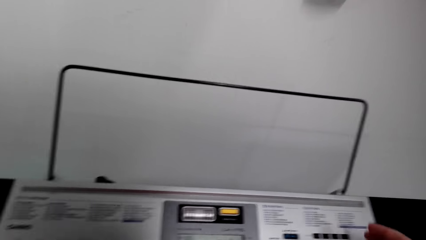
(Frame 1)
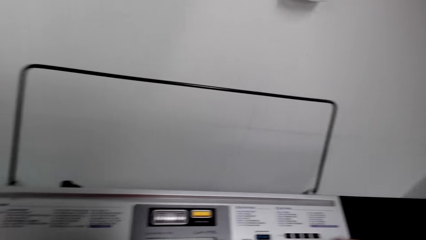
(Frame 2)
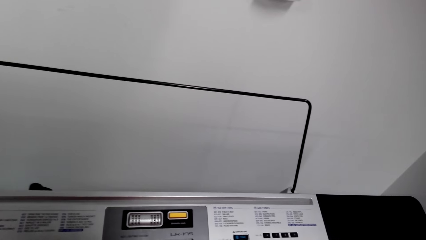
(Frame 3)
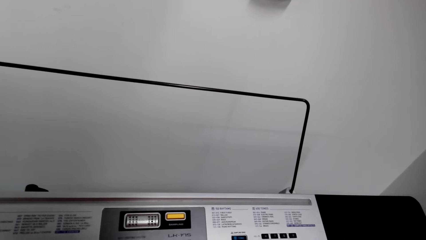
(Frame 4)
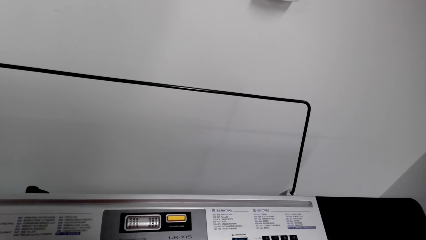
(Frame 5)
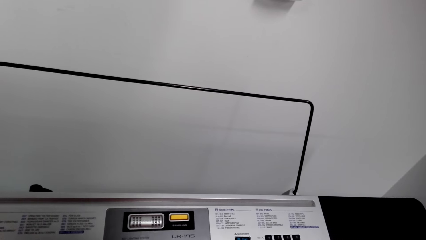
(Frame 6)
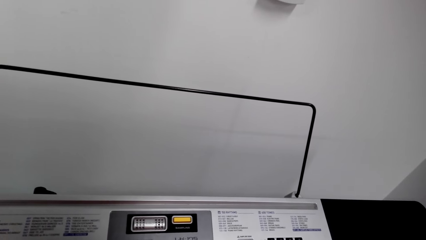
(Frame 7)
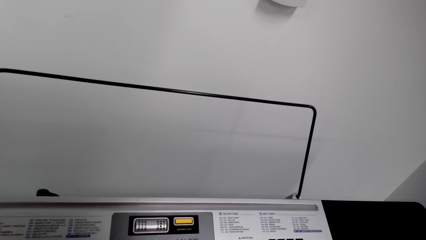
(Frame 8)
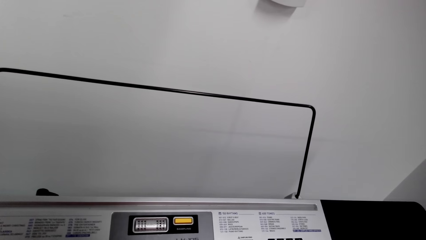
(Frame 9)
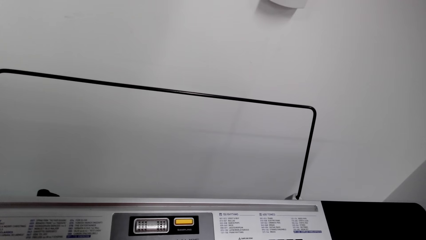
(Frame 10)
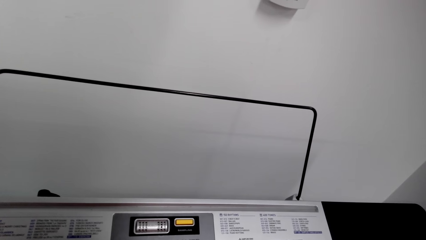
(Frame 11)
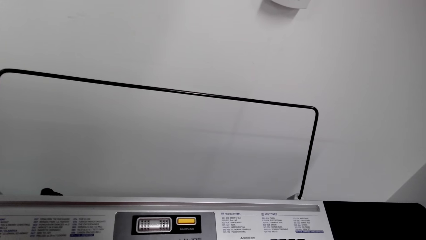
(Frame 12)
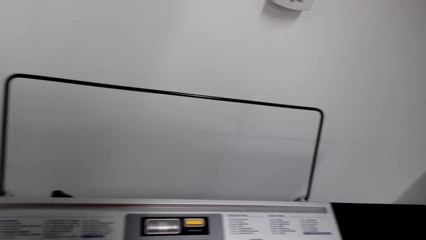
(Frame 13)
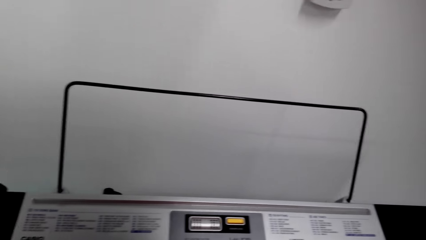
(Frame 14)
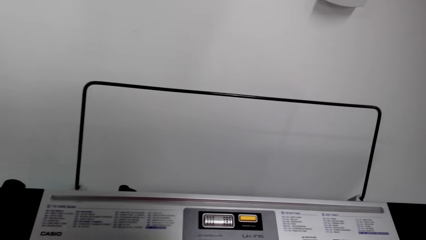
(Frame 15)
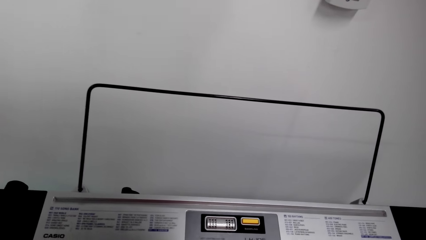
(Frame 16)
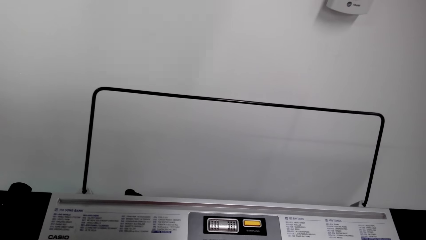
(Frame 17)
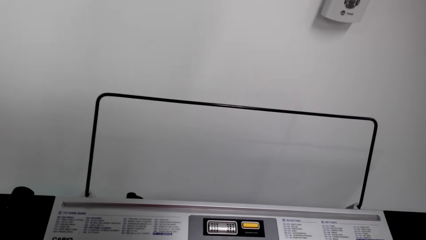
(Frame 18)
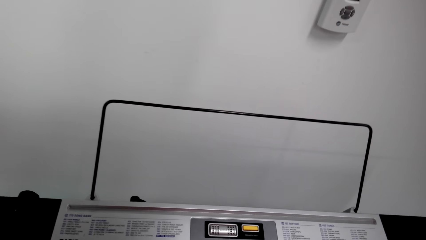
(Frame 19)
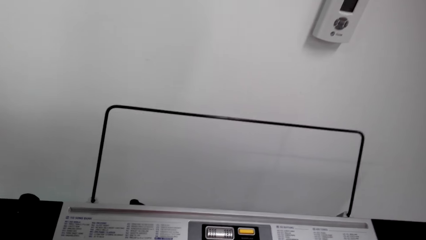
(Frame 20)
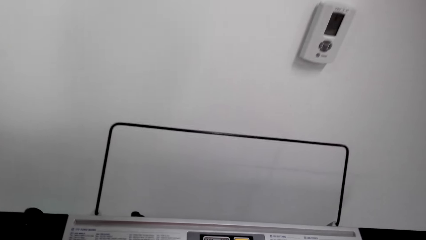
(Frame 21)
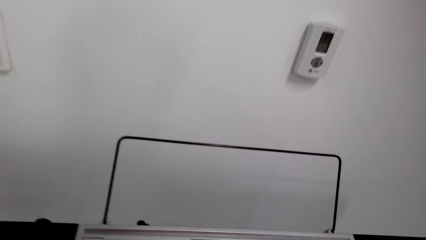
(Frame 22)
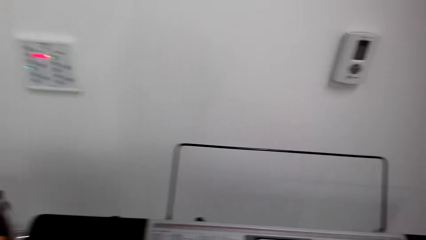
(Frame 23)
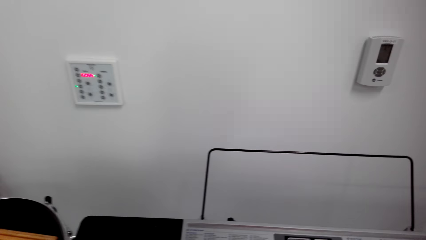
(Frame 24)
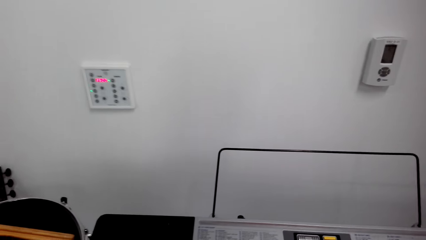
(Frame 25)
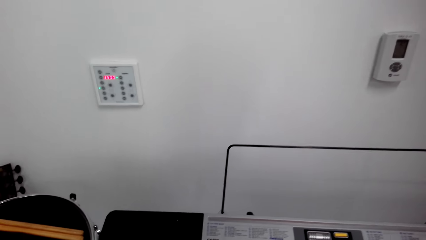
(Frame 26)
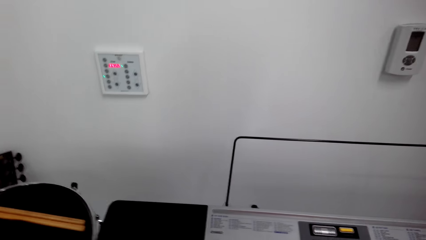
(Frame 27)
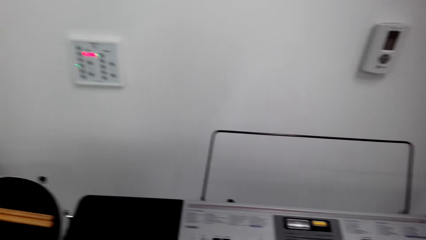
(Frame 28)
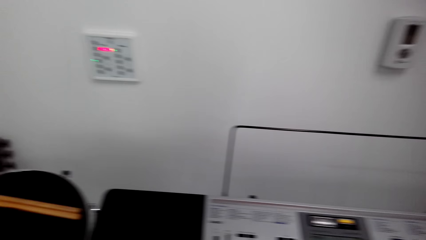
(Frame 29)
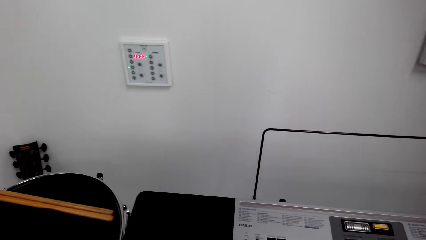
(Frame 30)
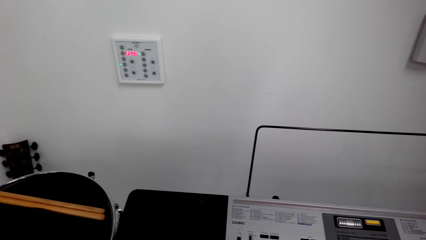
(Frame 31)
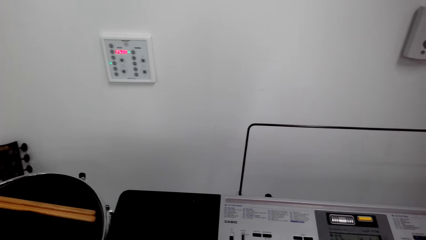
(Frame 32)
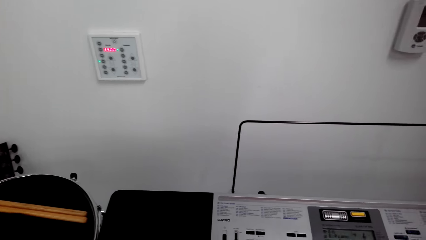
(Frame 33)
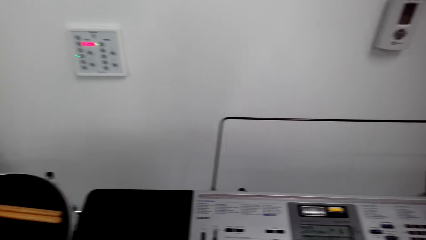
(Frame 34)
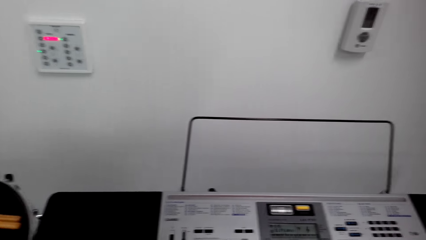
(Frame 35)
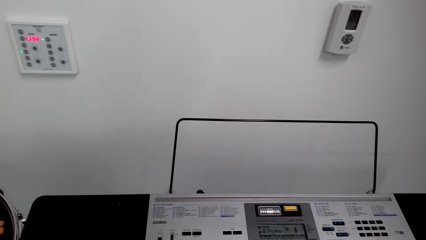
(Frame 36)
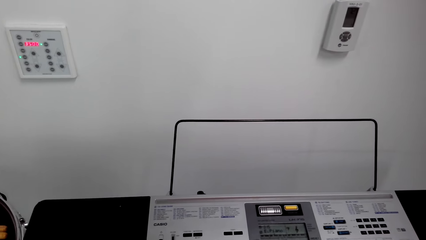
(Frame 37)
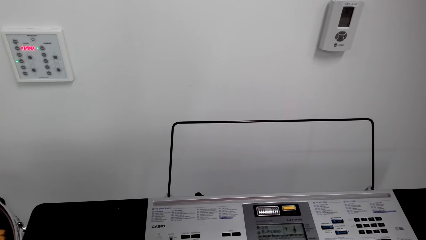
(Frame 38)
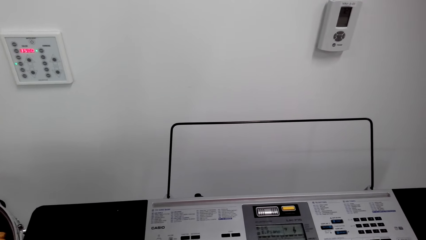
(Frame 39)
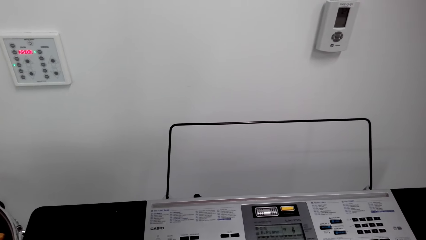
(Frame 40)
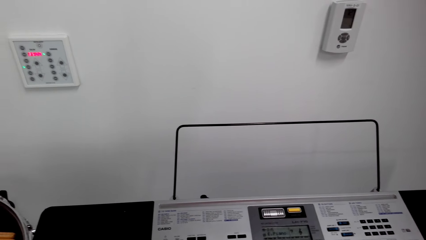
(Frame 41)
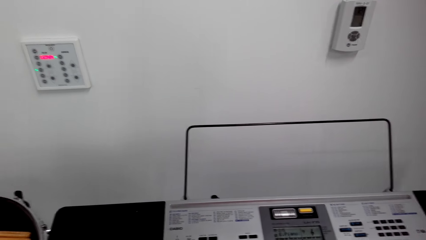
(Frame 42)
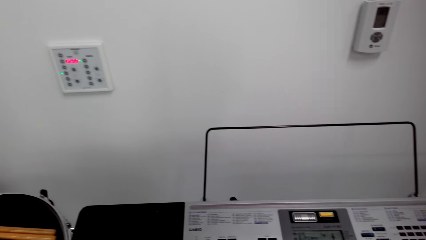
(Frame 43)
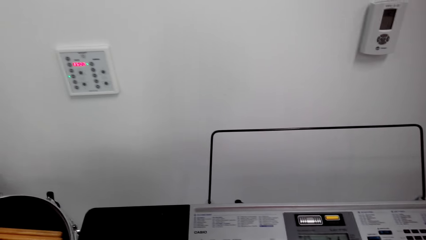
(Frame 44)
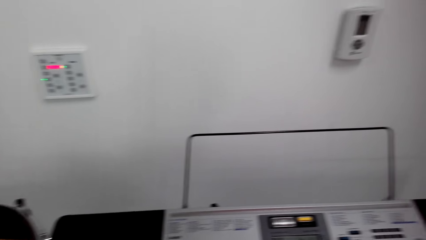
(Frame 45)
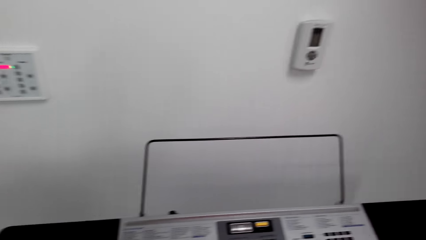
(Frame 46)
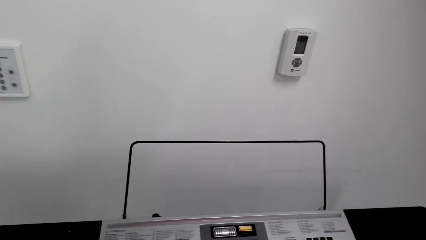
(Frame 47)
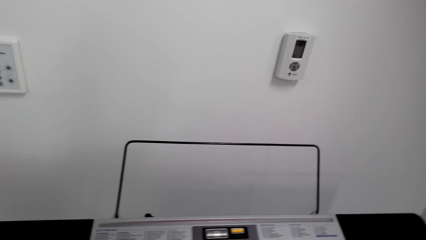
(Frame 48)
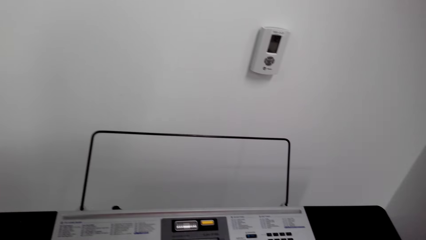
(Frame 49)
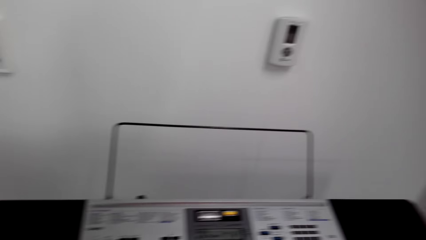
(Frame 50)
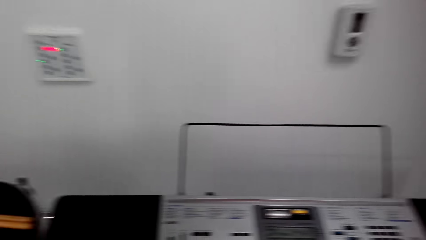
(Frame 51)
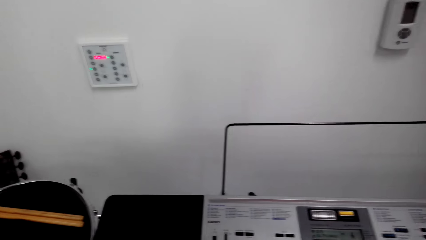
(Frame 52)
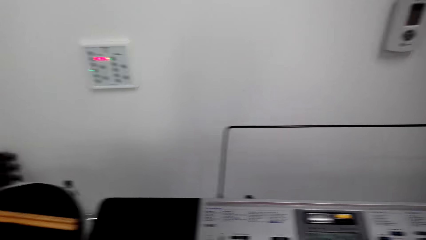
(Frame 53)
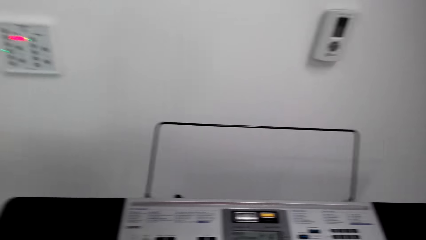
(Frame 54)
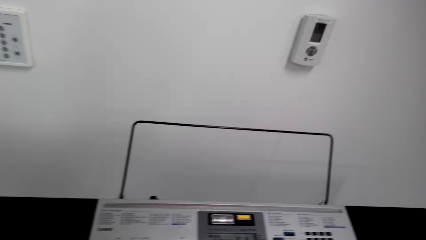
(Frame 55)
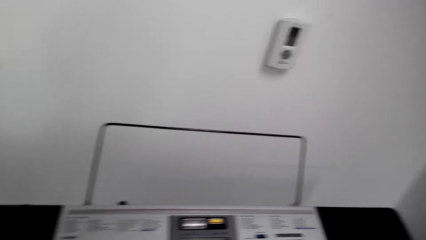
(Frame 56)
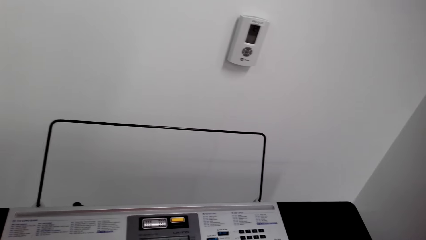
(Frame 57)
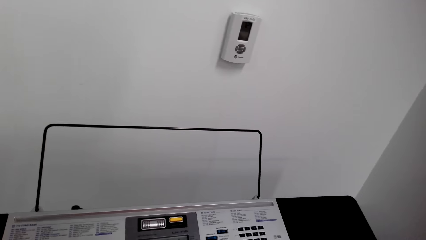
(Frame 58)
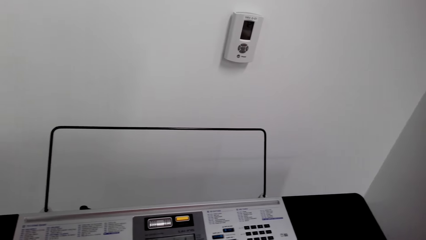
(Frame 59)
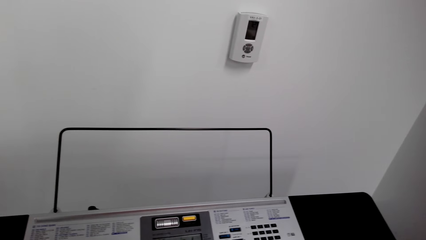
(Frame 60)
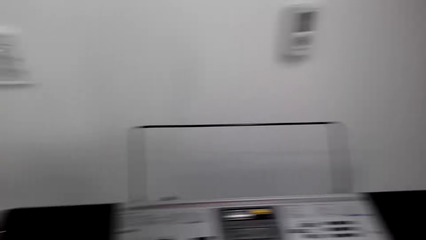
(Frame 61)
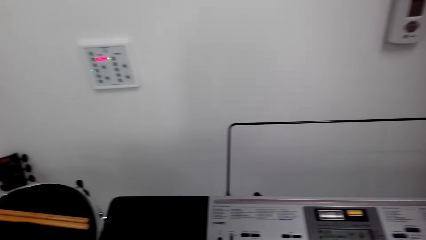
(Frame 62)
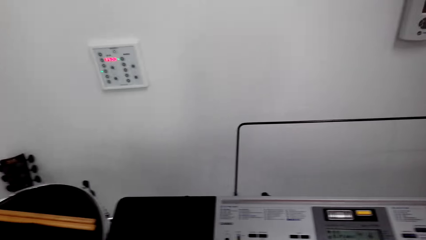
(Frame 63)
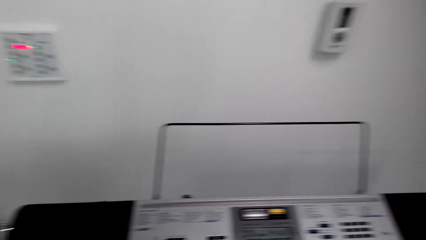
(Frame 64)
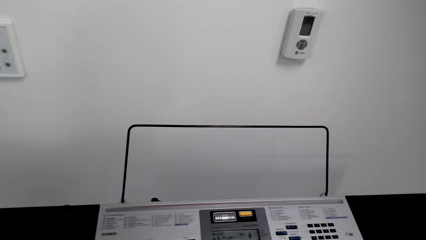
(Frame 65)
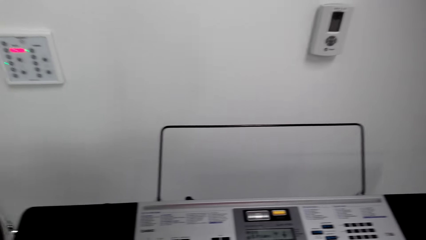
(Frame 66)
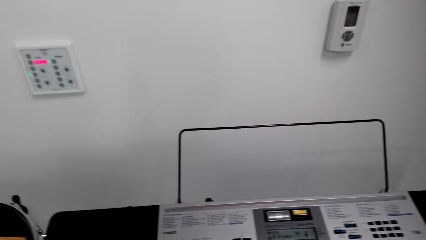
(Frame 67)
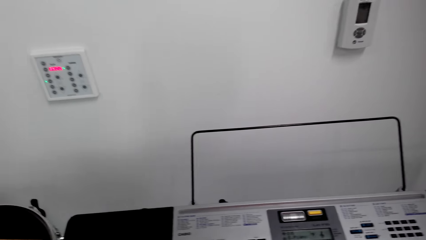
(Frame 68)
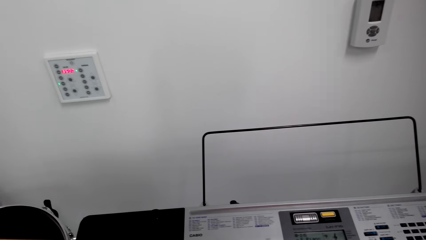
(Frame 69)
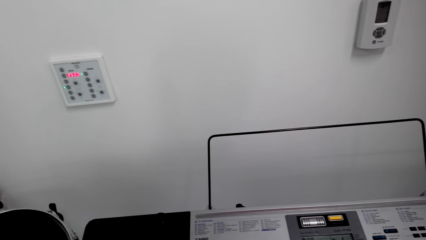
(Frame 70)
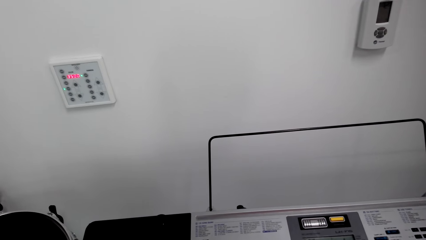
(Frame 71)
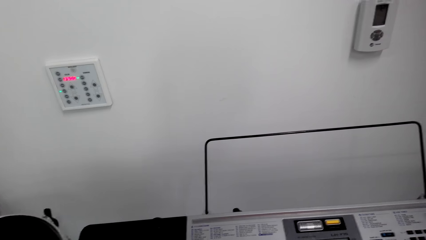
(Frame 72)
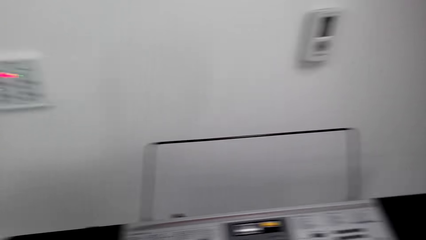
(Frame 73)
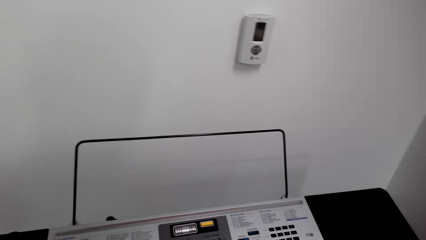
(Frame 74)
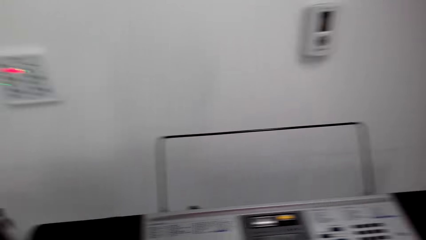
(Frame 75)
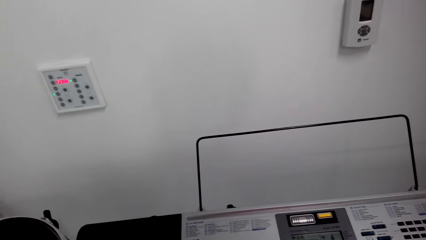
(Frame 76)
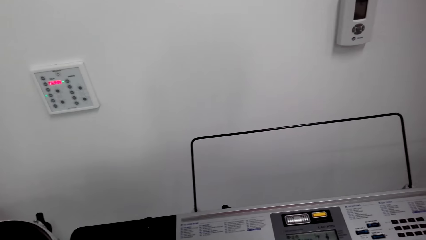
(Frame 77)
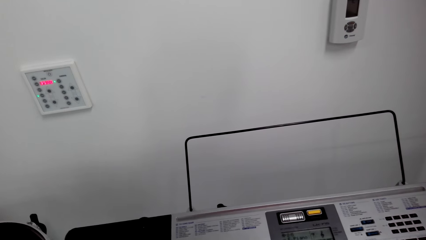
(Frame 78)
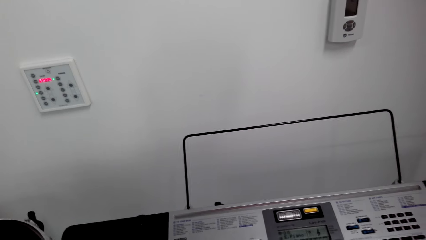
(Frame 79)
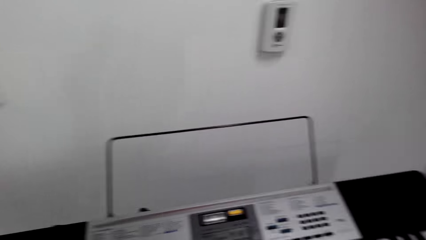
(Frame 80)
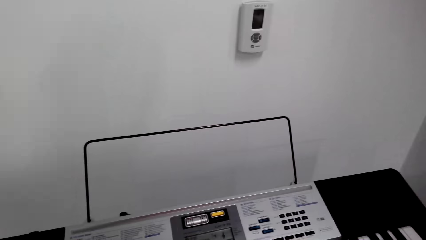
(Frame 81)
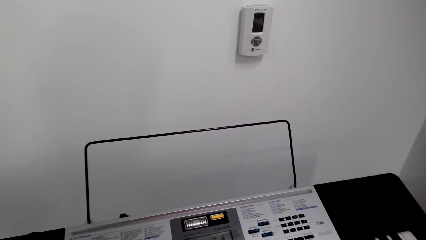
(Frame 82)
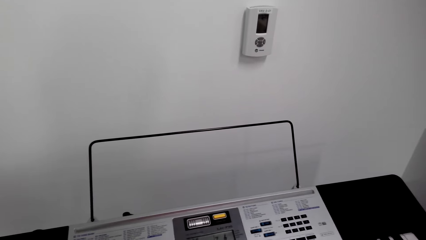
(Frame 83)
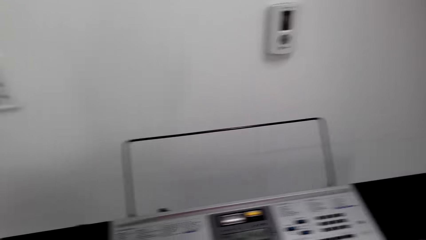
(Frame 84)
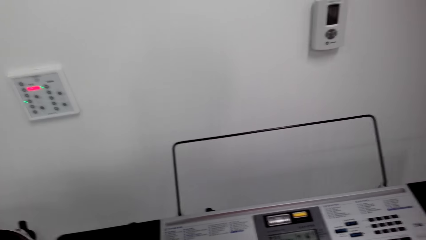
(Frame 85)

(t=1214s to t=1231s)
The camera wearer looks around the piano.
